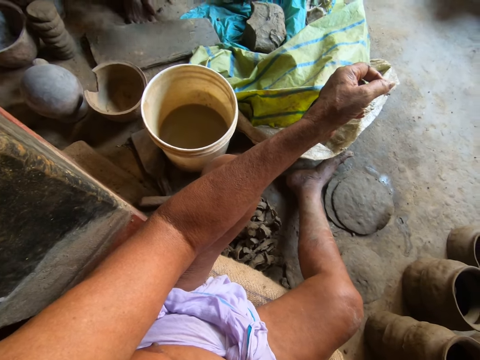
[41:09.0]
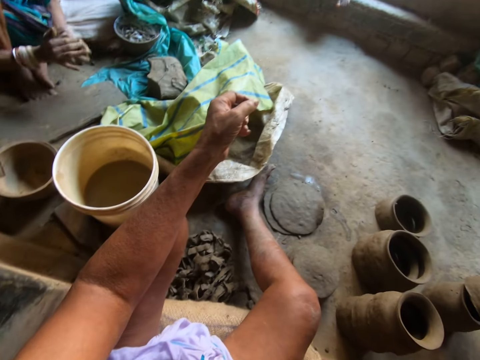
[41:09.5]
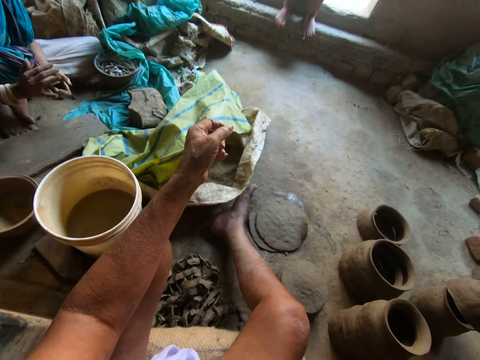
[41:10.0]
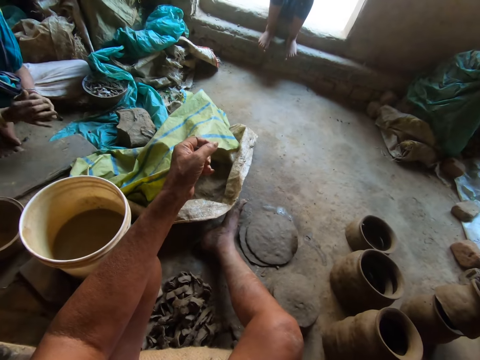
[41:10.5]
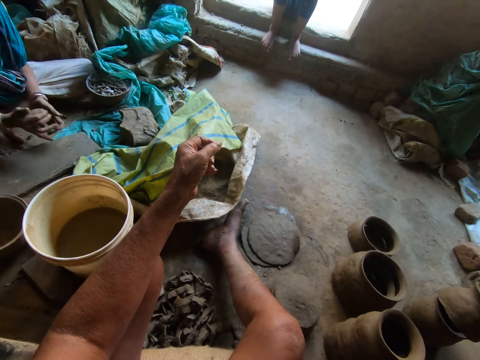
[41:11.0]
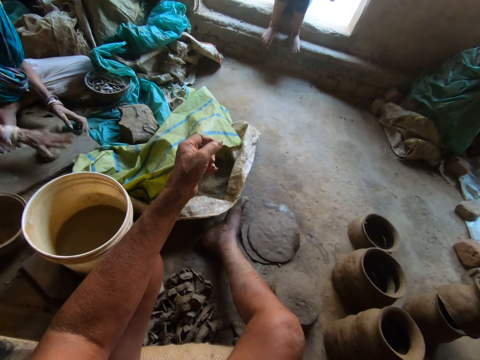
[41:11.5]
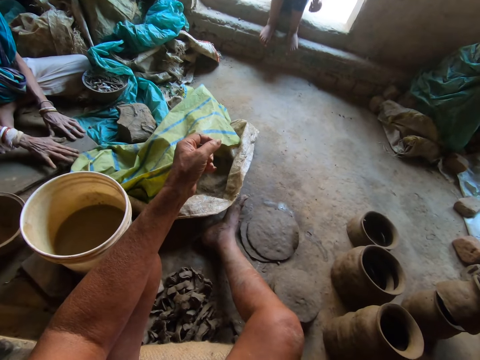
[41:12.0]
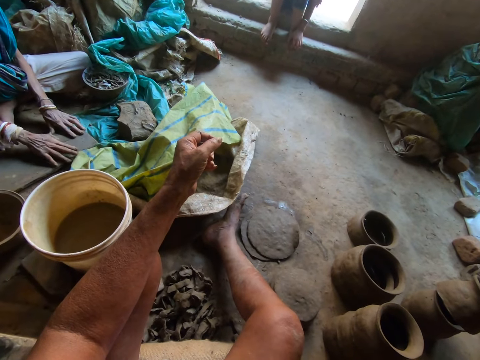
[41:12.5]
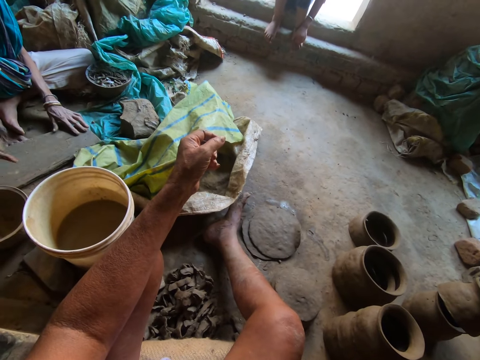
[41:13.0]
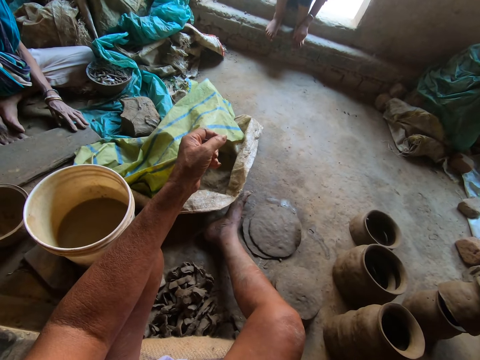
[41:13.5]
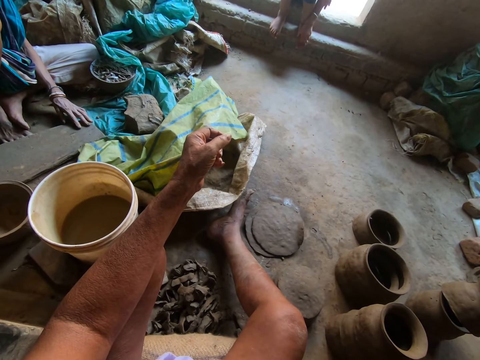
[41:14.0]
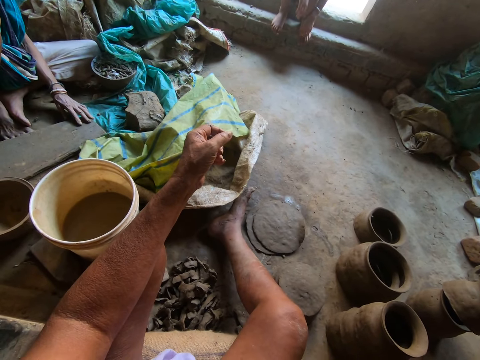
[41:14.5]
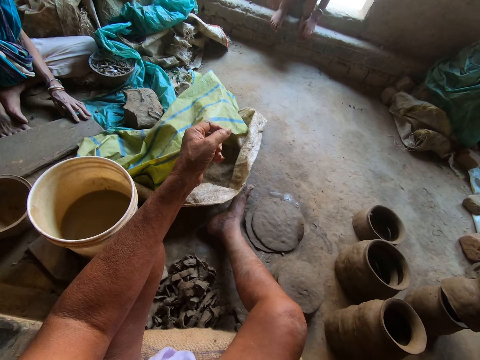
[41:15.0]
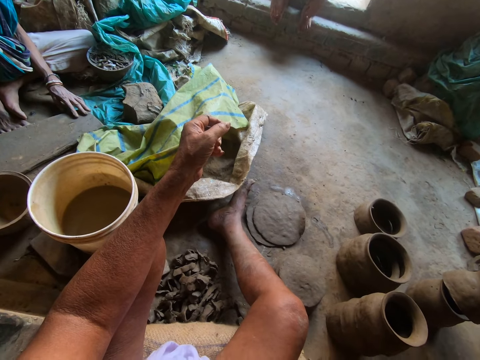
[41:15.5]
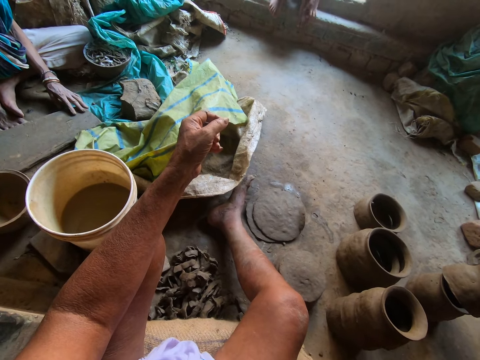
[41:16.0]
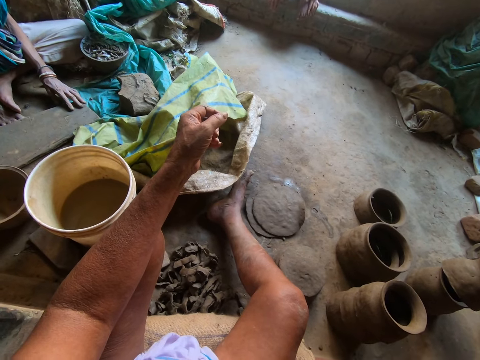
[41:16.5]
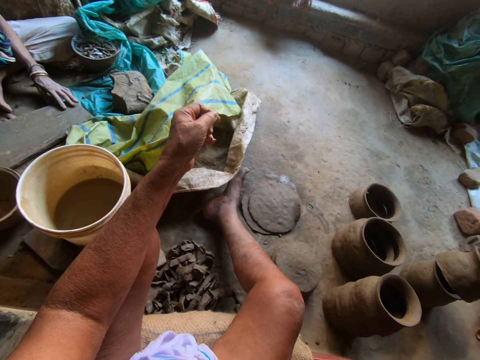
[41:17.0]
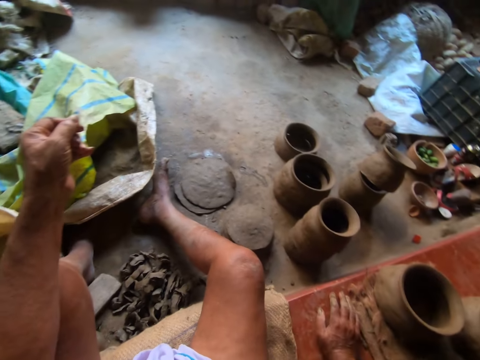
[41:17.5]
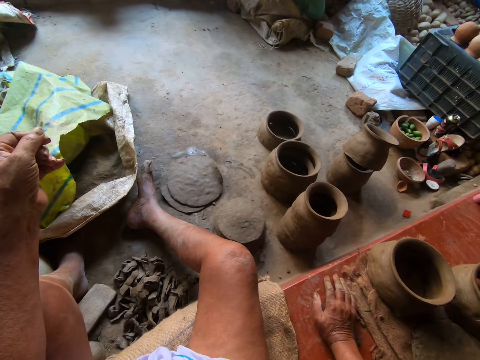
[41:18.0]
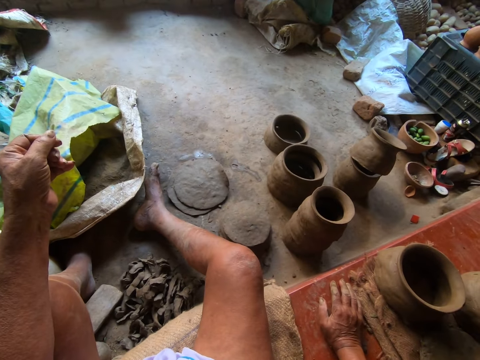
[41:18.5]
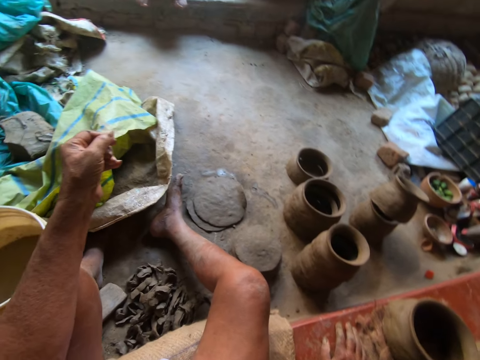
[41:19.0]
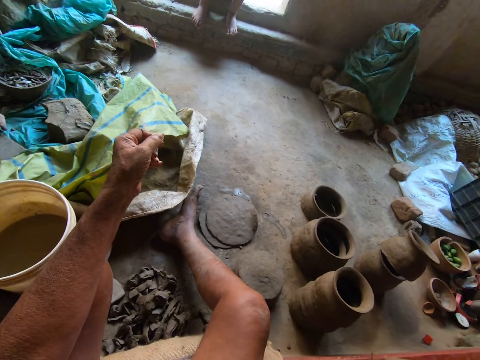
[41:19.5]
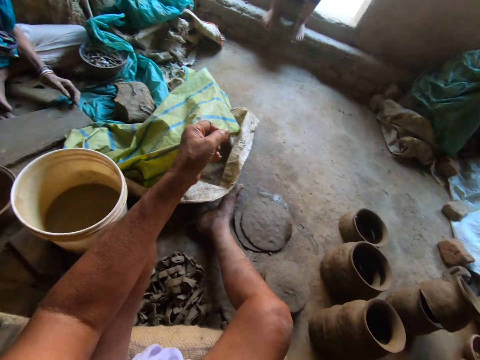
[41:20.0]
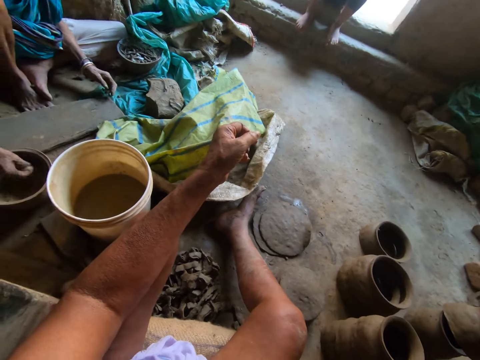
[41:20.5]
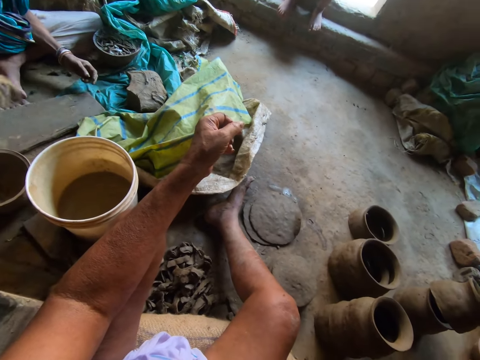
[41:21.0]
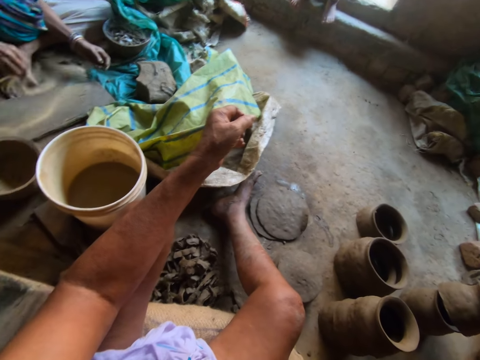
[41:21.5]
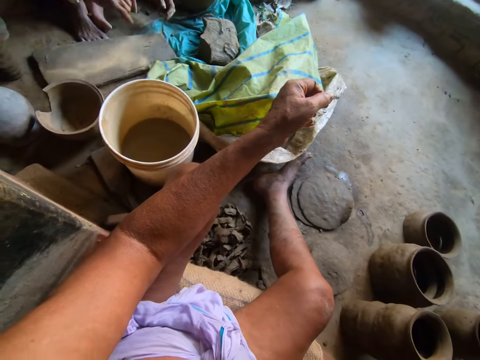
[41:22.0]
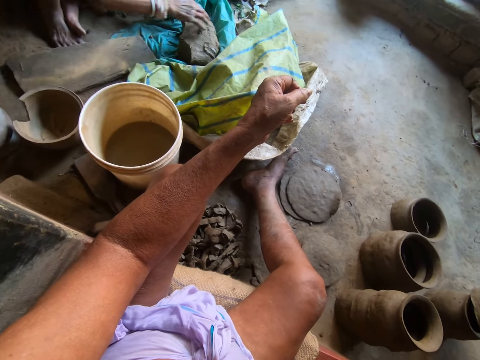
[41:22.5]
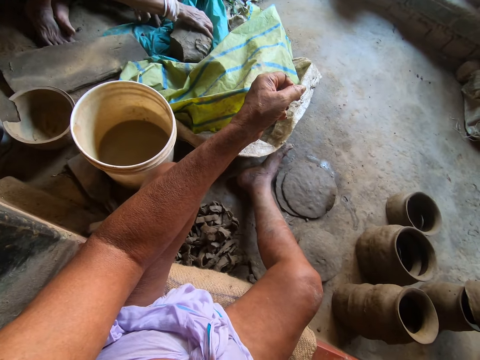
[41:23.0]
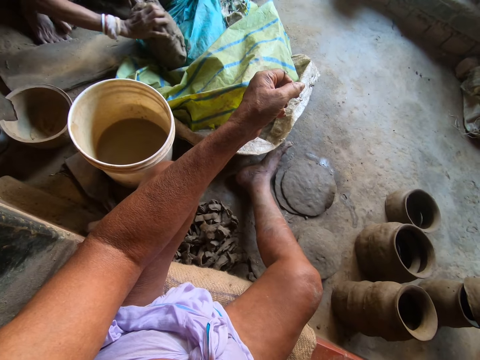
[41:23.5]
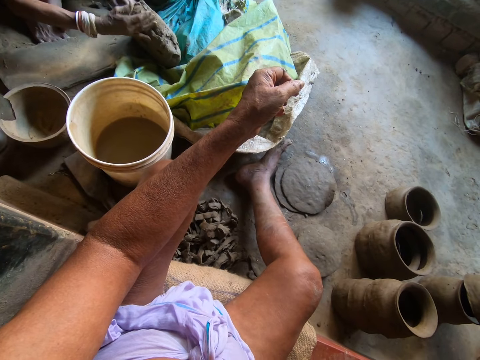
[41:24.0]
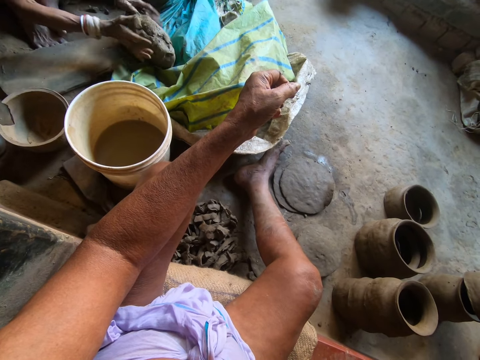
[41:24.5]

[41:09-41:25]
The woman kneads the clay with both hands. The woman puts the clay on the wooden board with her right hand. The woman kneads the clay on the wooden board with her right hand. The woman sprinkles some sand on the wooden board with her right hand. The woman adjusts the clay on the floor with her right hand.

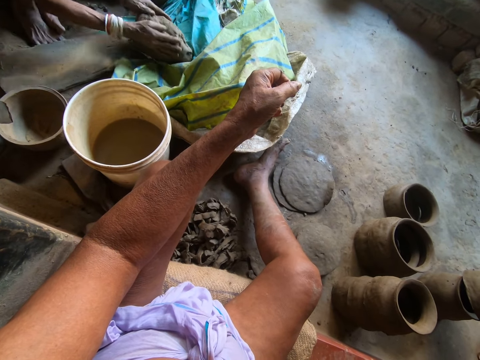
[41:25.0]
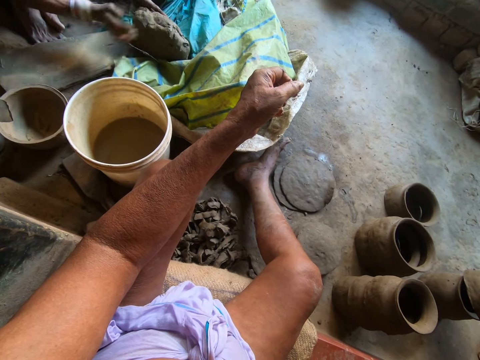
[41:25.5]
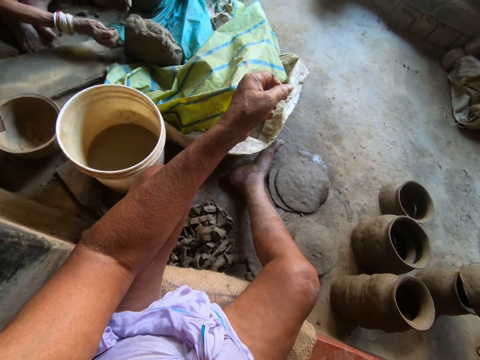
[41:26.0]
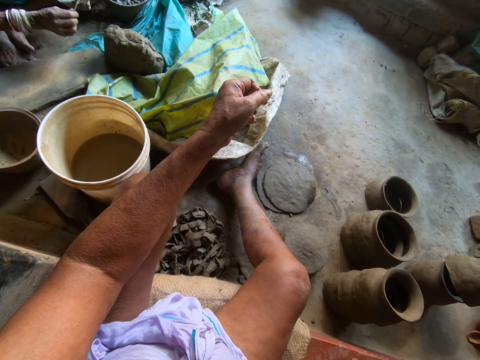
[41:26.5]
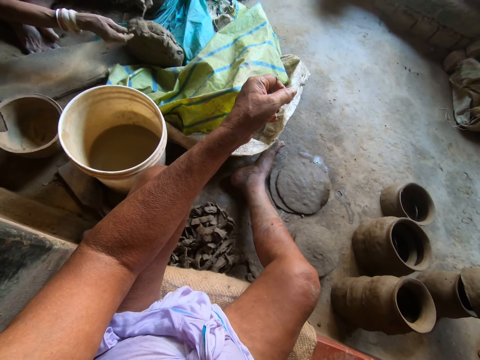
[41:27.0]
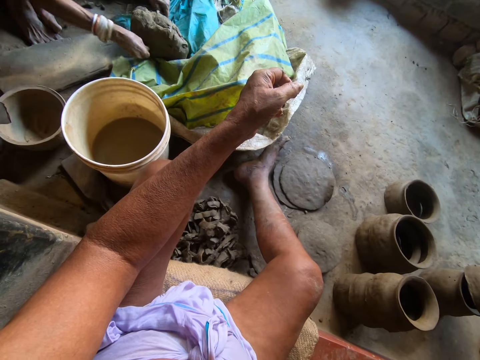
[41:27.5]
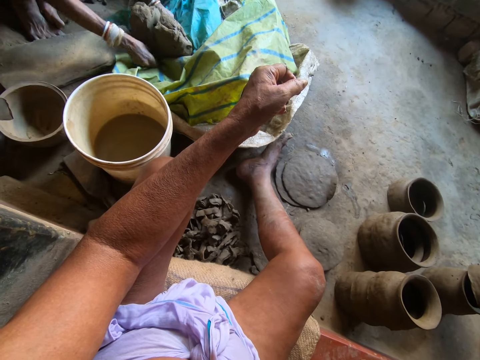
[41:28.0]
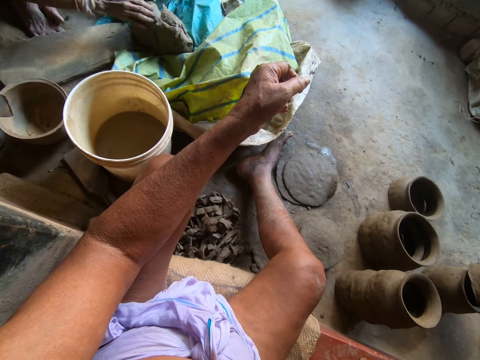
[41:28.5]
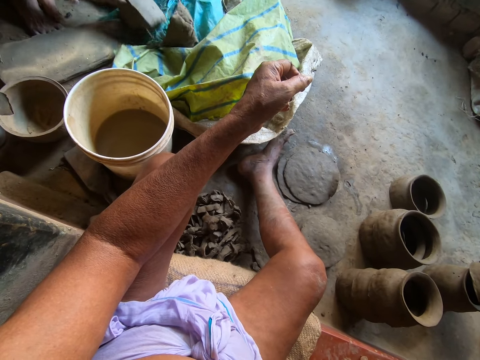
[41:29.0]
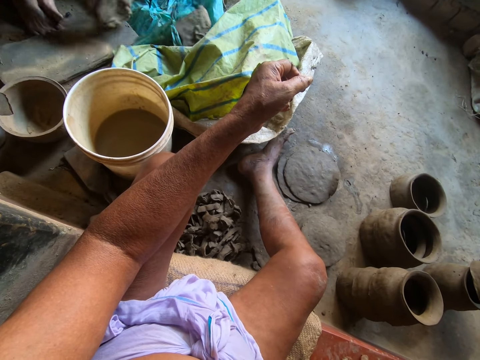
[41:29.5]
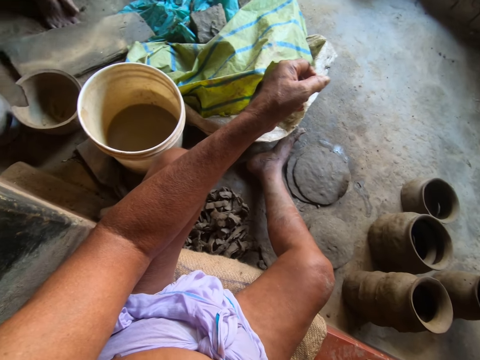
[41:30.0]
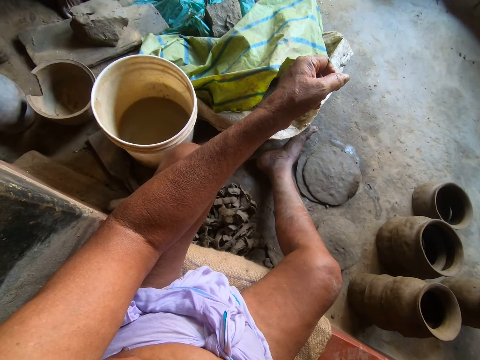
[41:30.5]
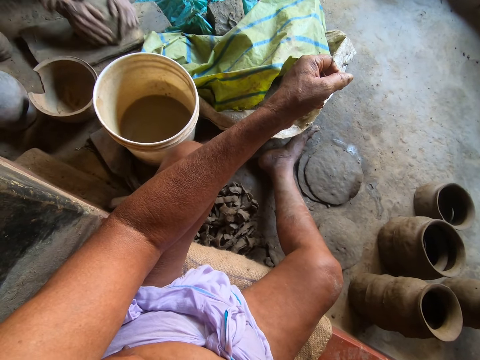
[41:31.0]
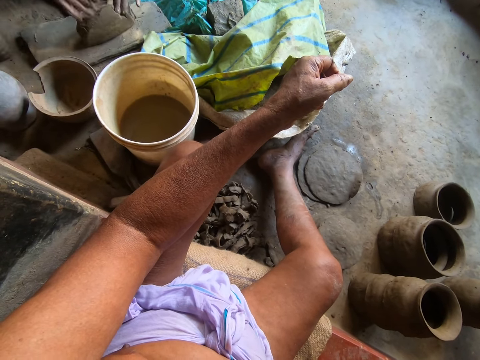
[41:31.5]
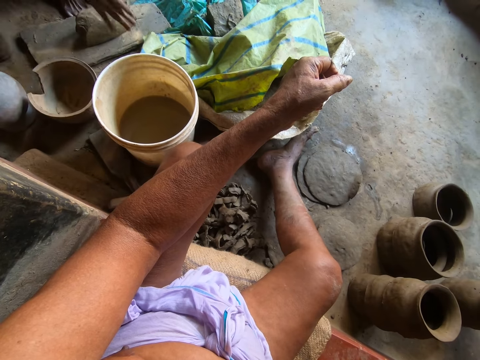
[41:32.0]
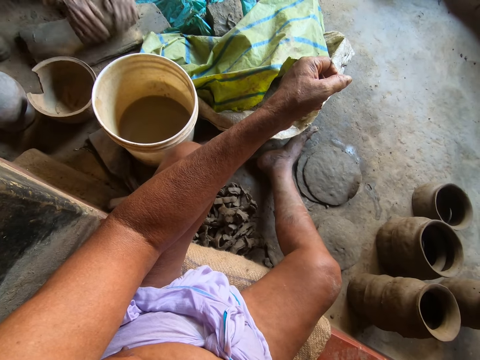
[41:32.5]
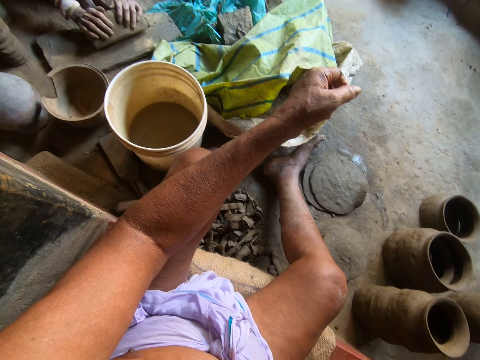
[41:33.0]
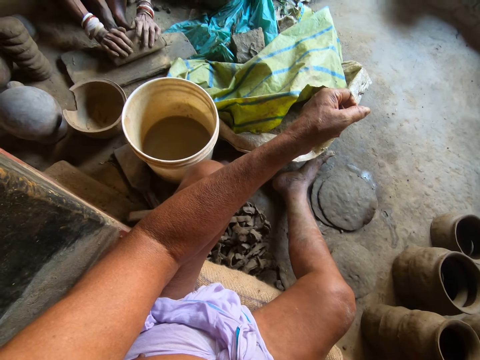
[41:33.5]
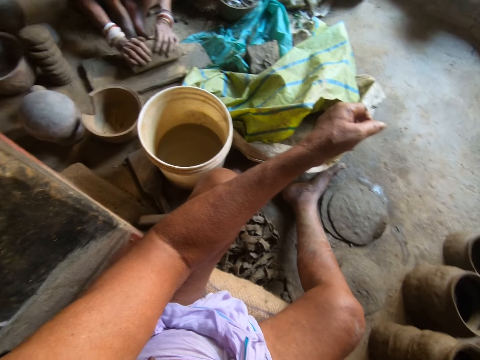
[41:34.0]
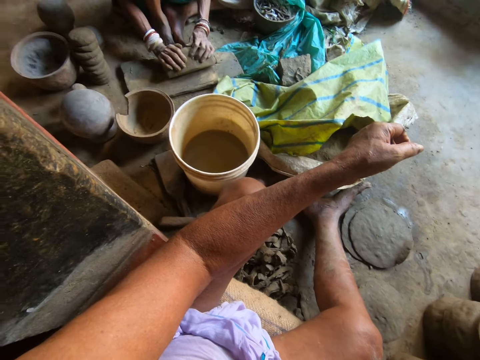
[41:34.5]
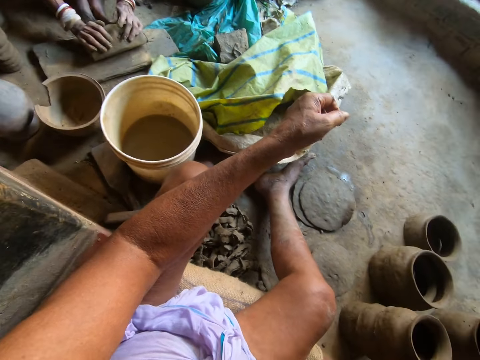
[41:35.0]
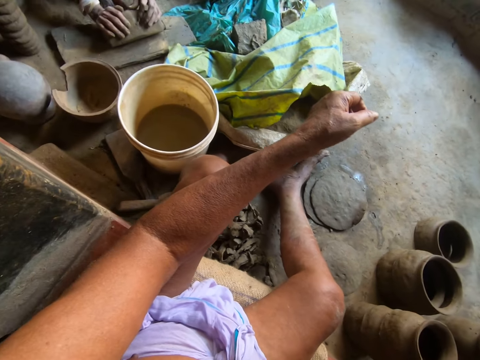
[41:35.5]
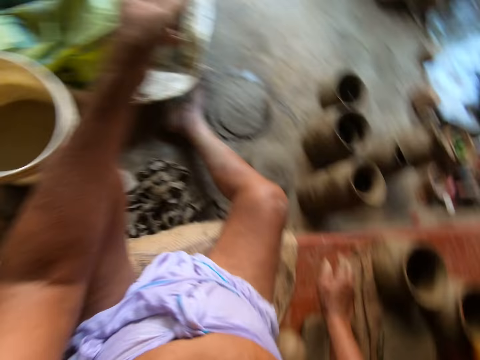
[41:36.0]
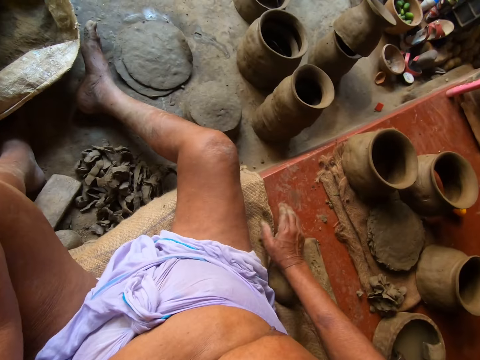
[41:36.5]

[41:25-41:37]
The woman picks up a wire clay cutter from the floor with her right hand. The woman holds the wire clay cutter with both hands. The woman cuts the clay on the floor with the wire clay cutter in both hands. The camera wearer interacts with the woman. The woman carries the clay from the floor with both hands. The woman drops the clay on the wooden board with both hands. The woman kneads the clay on the wooden board with both hands.
